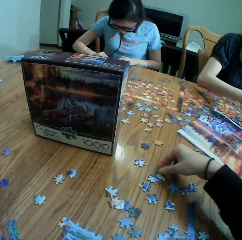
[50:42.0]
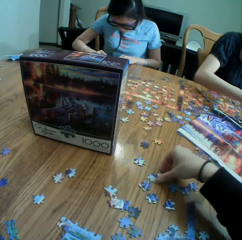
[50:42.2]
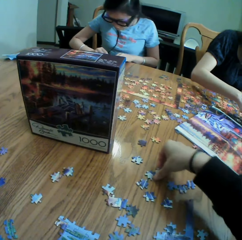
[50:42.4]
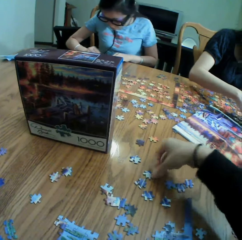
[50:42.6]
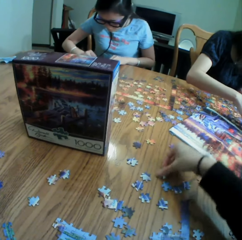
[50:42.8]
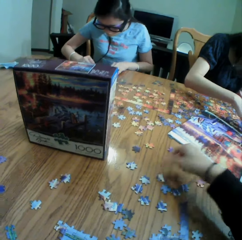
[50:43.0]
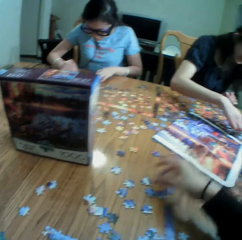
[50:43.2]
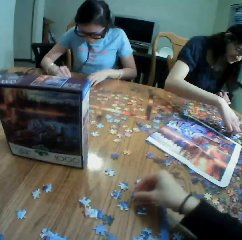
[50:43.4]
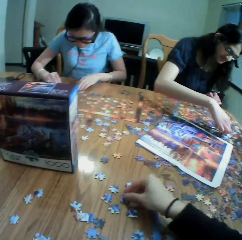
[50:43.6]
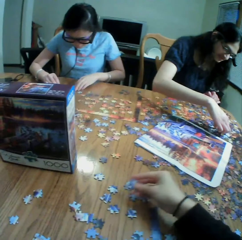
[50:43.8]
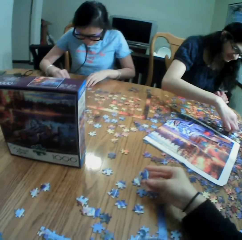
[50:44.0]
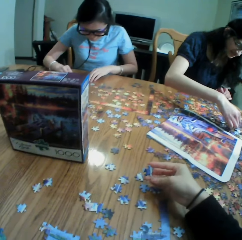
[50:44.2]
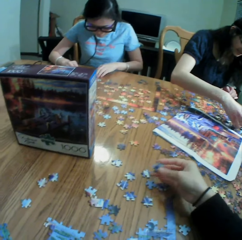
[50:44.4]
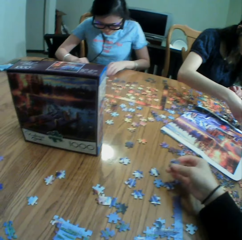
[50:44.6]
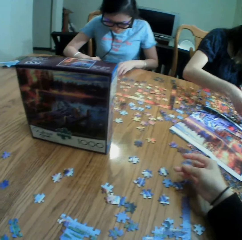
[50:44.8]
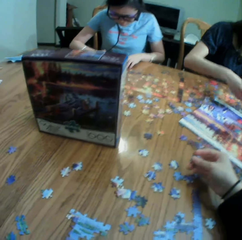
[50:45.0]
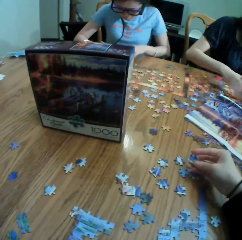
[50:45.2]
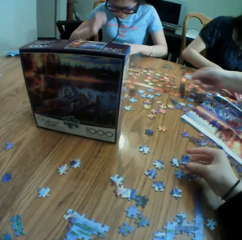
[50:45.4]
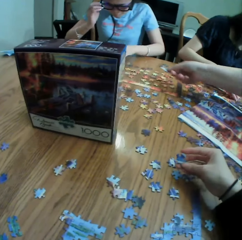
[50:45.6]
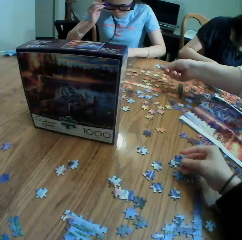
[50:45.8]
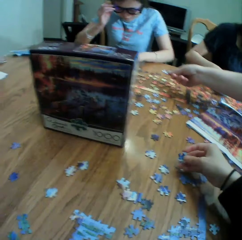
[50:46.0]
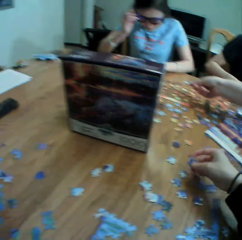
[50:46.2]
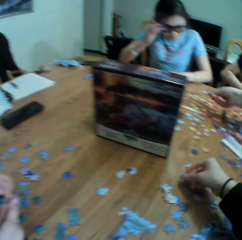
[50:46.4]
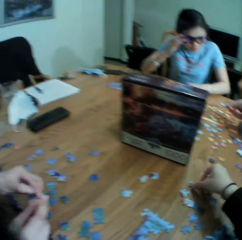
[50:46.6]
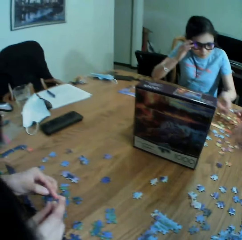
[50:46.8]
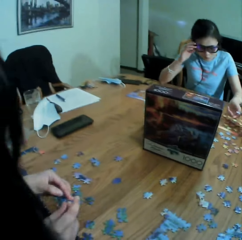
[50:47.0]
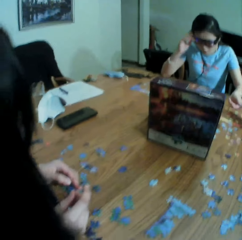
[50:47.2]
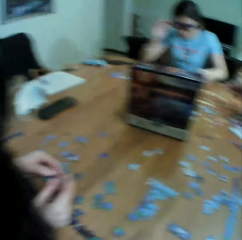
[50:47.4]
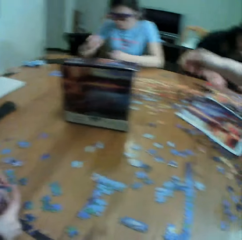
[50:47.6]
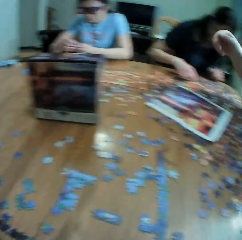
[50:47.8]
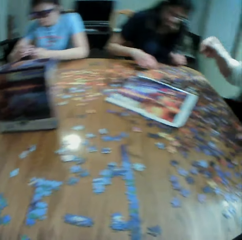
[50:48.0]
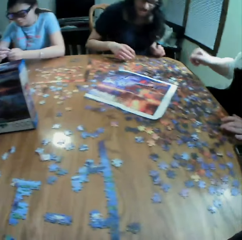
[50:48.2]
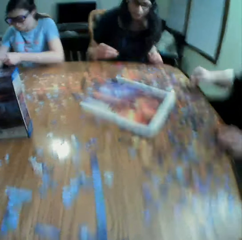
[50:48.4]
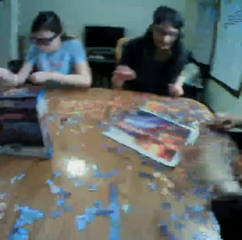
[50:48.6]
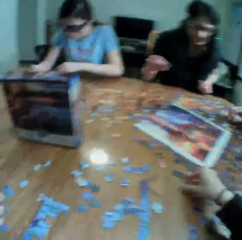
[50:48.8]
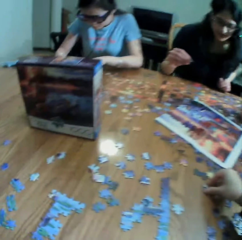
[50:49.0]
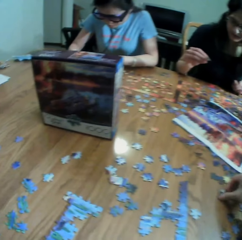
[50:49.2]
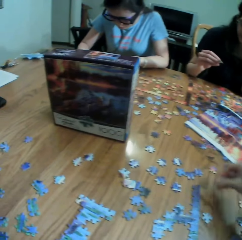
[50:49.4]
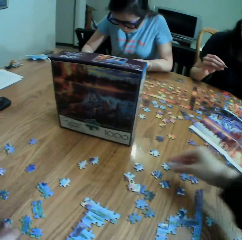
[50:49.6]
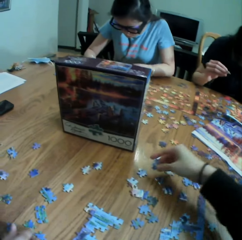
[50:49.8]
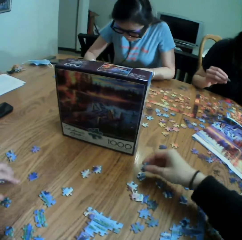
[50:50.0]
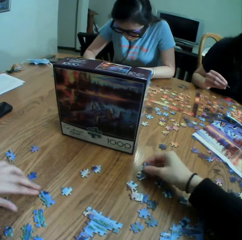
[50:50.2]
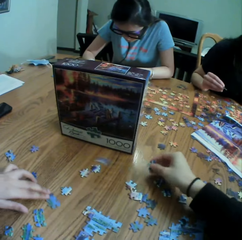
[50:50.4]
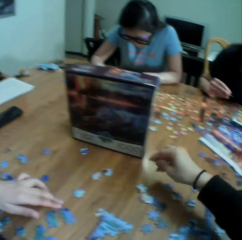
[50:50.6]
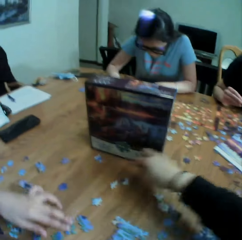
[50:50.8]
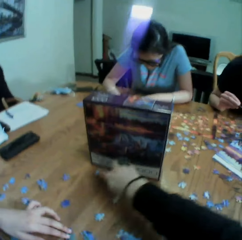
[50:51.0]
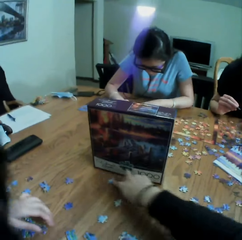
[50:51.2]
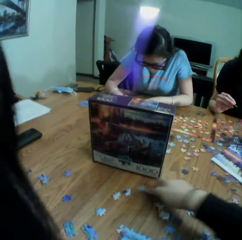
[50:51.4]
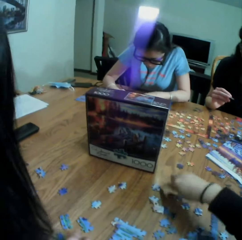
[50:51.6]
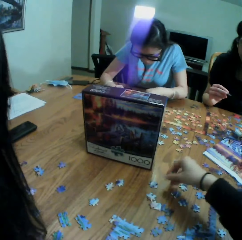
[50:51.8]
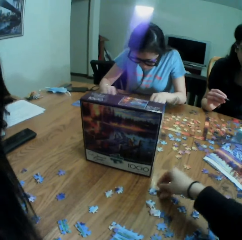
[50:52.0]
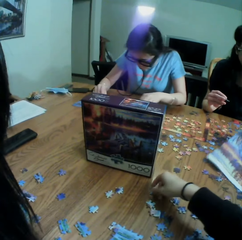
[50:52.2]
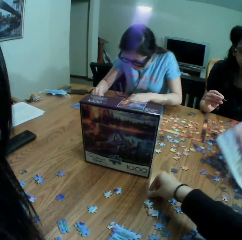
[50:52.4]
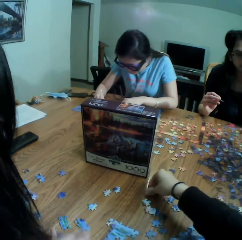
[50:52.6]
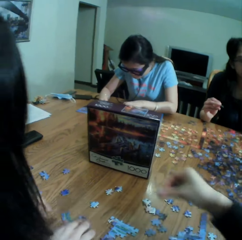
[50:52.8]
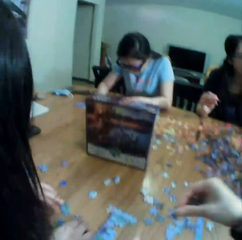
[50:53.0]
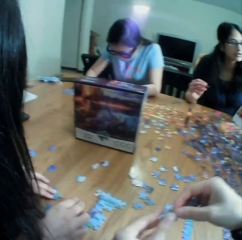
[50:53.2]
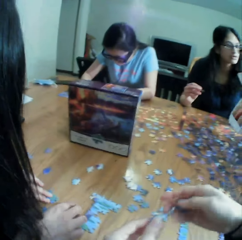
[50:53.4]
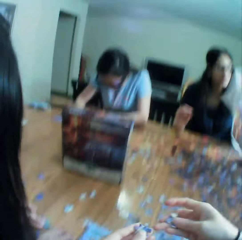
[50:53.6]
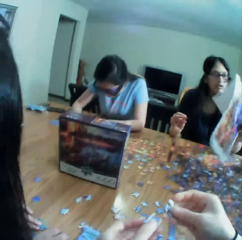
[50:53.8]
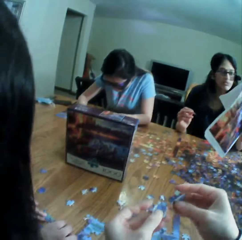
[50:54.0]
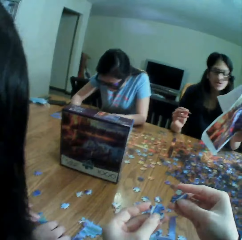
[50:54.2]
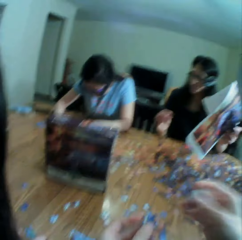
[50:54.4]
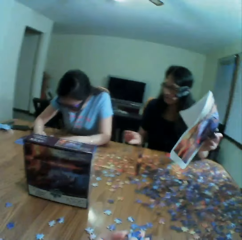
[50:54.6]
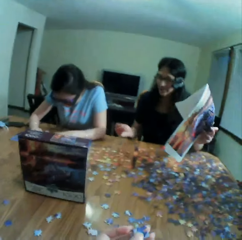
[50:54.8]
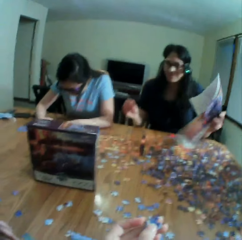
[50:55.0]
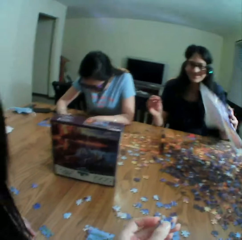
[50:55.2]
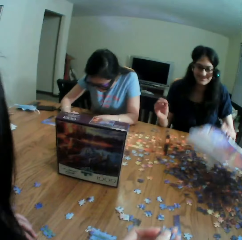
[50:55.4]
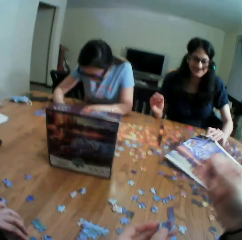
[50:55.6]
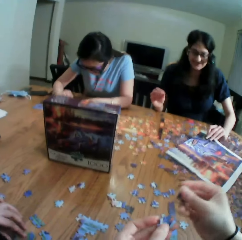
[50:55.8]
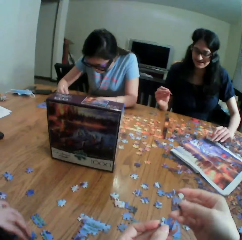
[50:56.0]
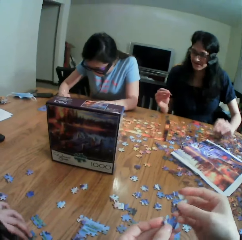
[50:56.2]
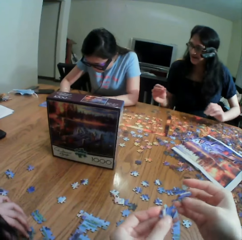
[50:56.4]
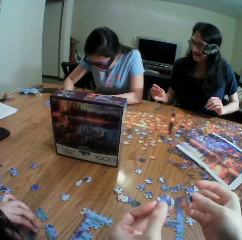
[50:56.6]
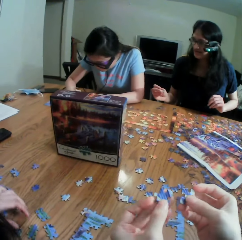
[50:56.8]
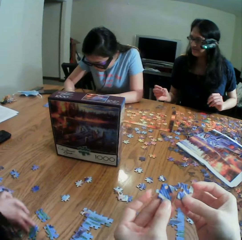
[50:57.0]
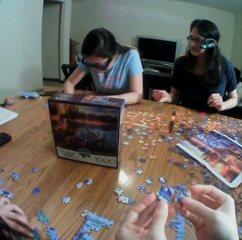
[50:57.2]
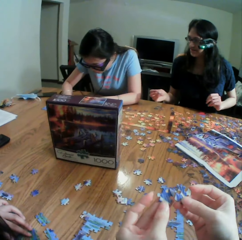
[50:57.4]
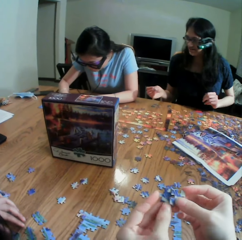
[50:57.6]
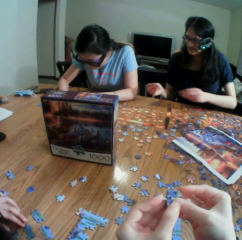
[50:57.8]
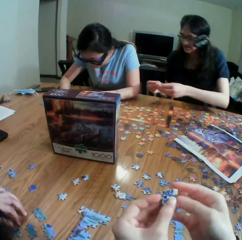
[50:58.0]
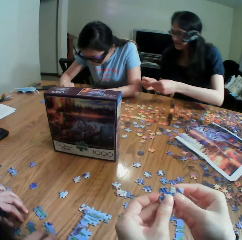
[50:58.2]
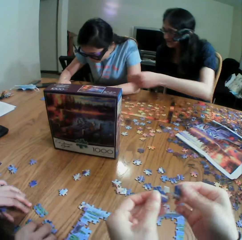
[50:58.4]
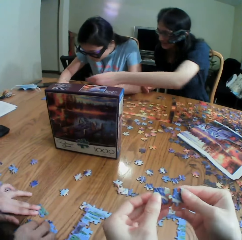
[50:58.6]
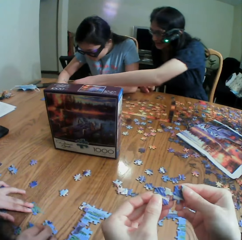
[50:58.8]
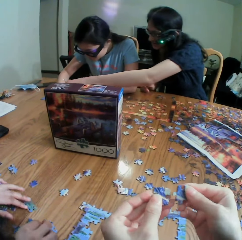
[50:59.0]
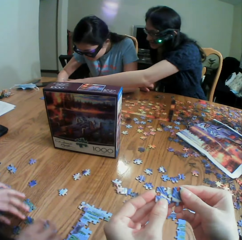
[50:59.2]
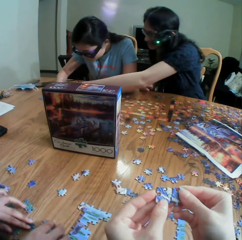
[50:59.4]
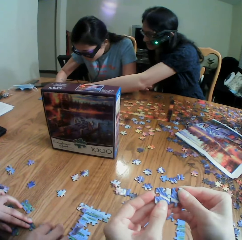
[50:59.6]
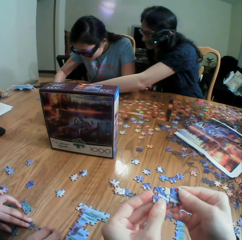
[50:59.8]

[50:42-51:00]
The camera wearer drops the paper puzzle. A person gives another person the paper puzzle. The camera wearer picks up the paper puzzle. They move the paper puzzle and pick up the paper puzzle. Another person drops the paper. The camera wearer exchanges the paper puzzle on the hands.

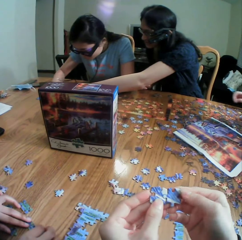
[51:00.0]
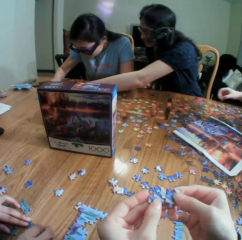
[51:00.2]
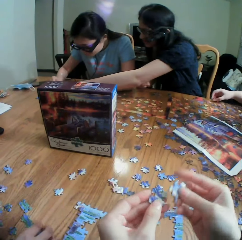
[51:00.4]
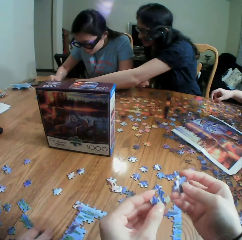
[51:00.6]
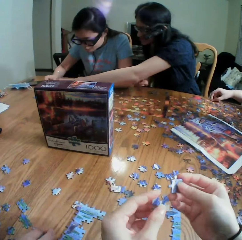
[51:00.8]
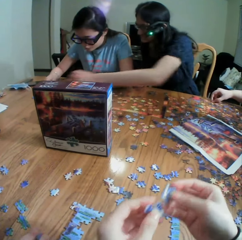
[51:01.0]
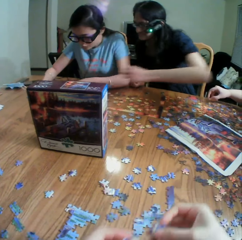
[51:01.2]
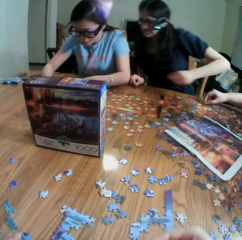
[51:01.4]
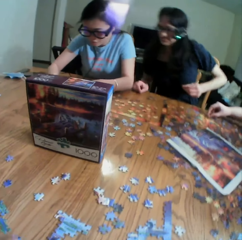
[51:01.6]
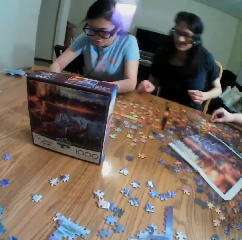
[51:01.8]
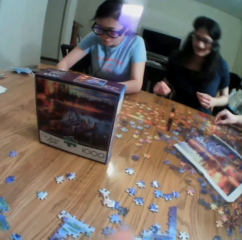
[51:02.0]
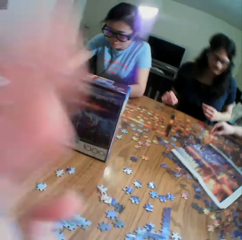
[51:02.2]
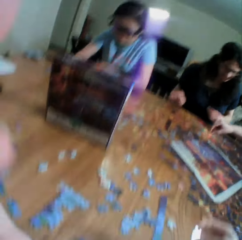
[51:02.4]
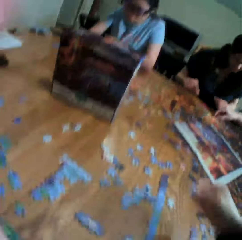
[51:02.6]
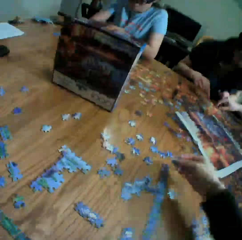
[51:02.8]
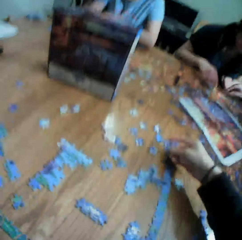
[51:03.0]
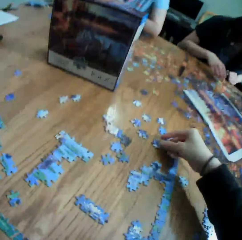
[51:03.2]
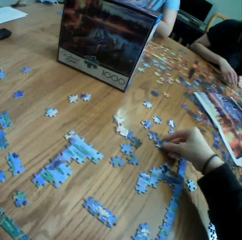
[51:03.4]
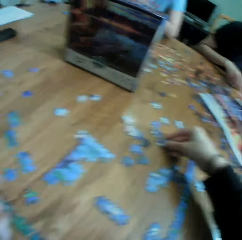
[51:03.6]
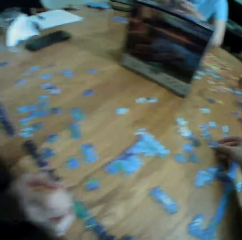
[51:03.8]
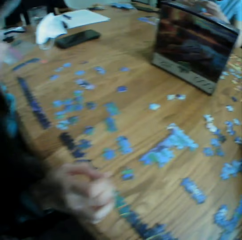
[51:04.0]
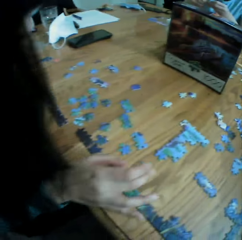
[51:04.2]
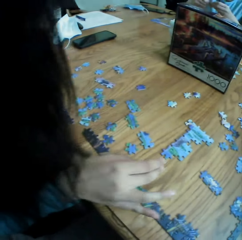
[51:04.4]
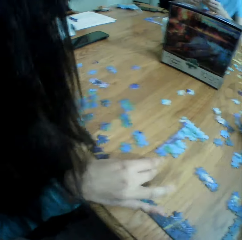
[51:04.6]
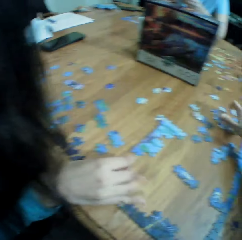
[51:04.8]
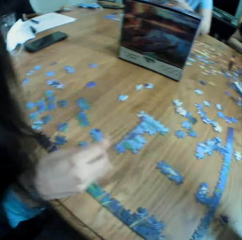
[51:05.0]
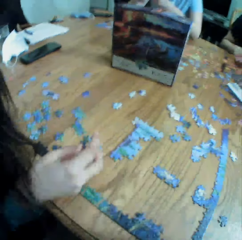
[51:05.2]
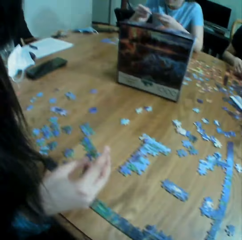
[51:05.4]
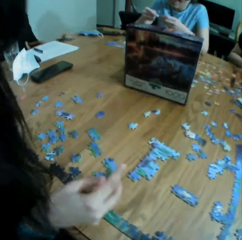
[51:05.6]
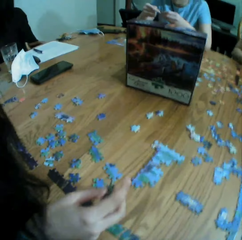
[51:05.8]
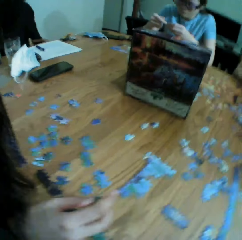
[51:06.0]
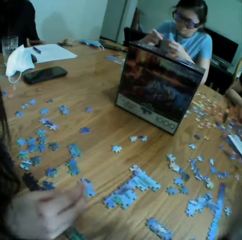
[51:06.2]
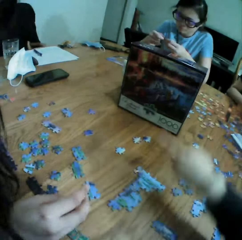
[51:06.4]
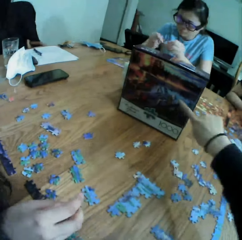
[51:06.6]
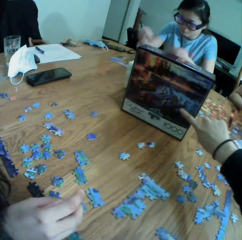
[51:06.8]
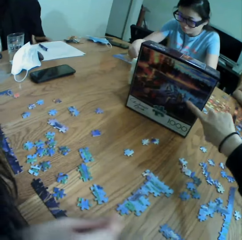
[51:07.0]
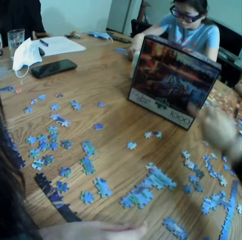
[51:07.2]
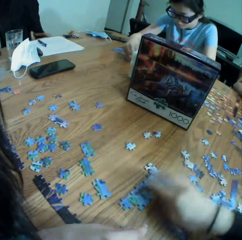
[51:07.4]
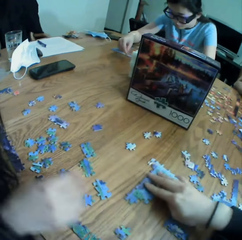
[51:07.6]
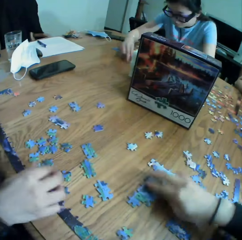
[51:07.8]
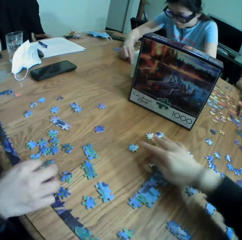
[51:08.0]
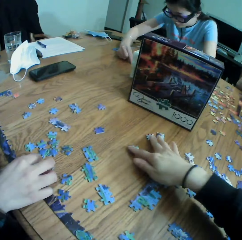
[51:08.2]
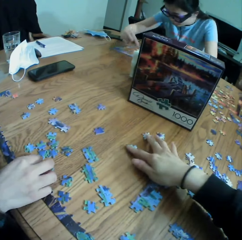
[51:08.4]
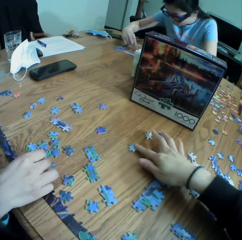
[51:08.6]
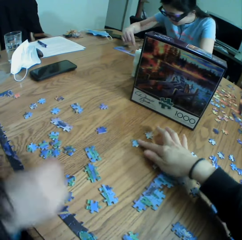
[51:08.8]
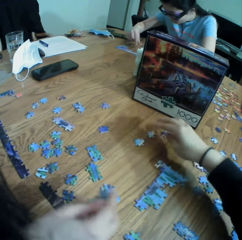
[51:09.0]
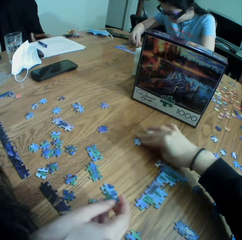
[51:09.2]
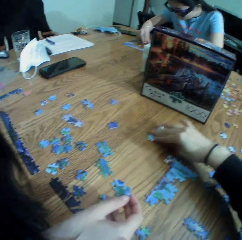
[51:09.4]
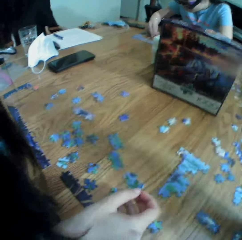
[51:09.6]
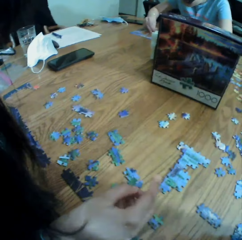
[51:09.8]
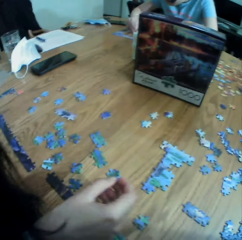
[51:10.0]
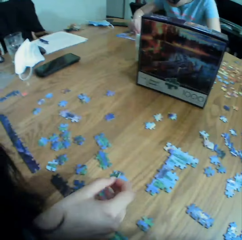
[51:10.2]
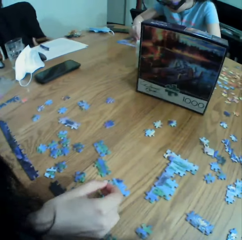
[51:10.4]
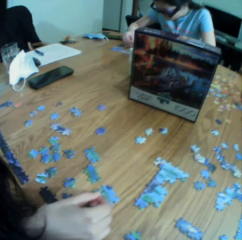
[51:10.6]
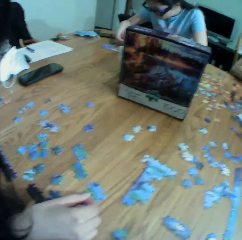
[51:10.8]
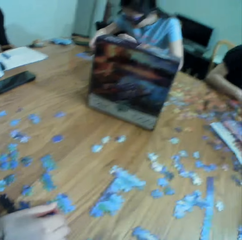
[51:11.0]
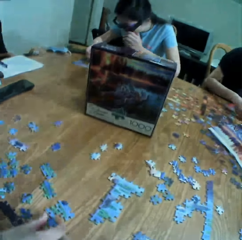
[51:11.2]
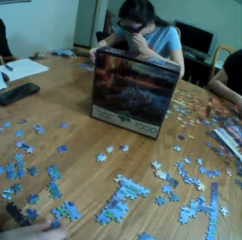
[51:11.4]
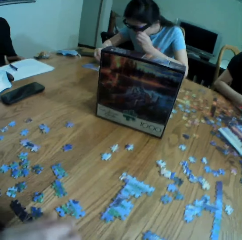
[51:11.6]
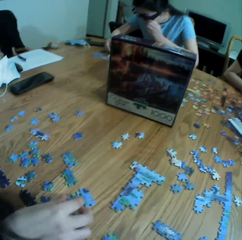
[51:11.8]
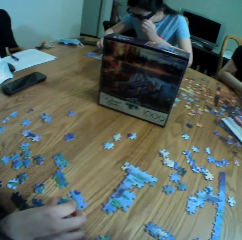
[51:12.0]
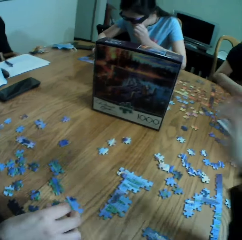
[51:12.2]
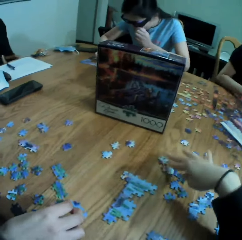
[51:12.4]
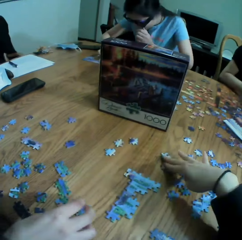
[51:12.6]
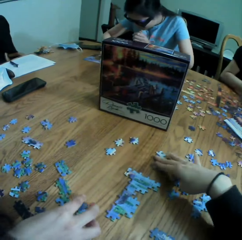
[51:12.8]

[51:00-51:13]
The camera wearer looks around a table. They move the paper puzzle. A person stares at a card. The camera wearer points at a box. They move the paper puzzle and play the jigsaw puzzle game. The person plays the jigsaw puzzle game. The person arranges the paper puzzle.
